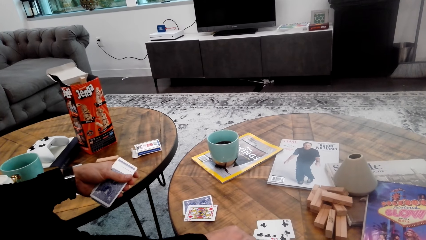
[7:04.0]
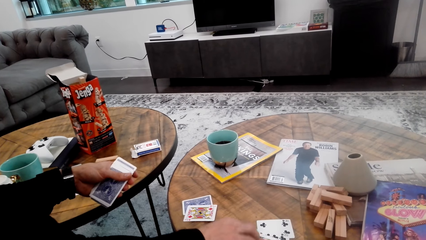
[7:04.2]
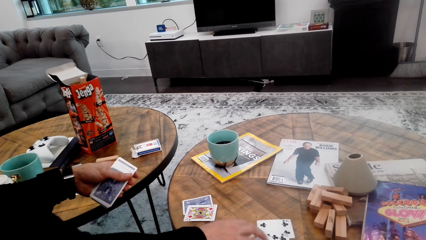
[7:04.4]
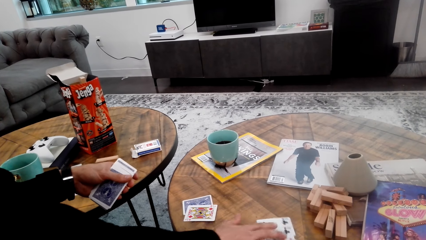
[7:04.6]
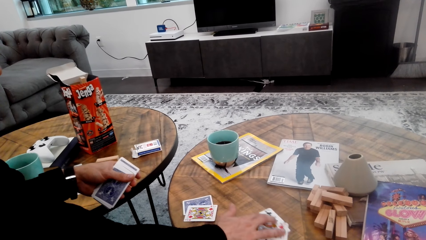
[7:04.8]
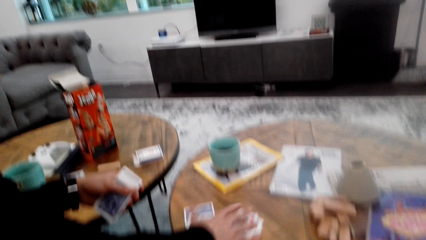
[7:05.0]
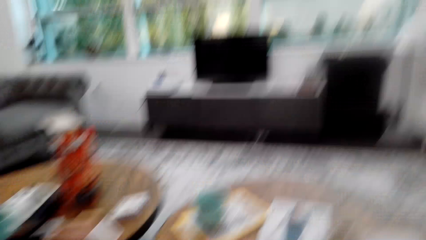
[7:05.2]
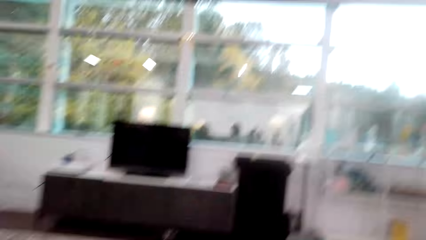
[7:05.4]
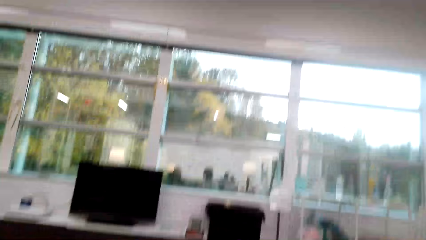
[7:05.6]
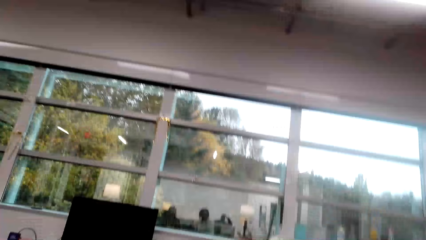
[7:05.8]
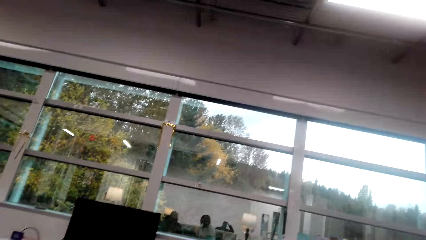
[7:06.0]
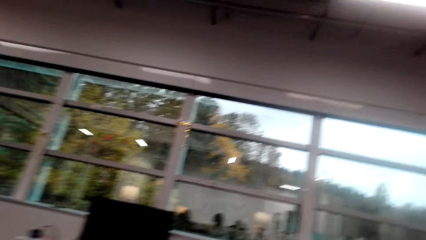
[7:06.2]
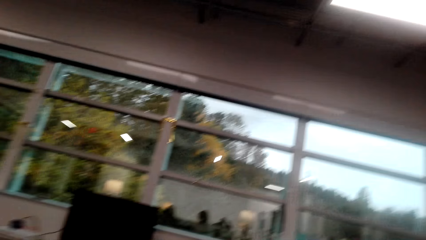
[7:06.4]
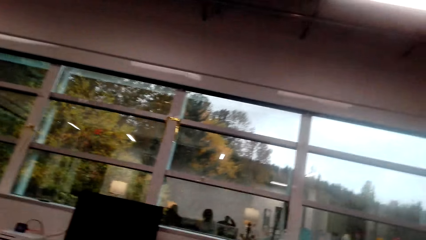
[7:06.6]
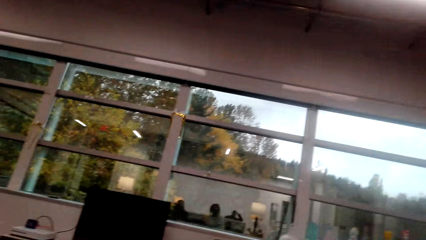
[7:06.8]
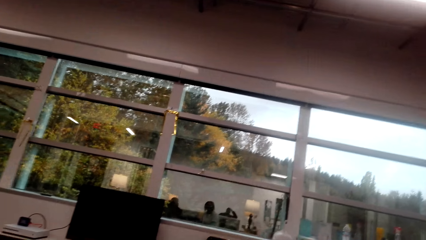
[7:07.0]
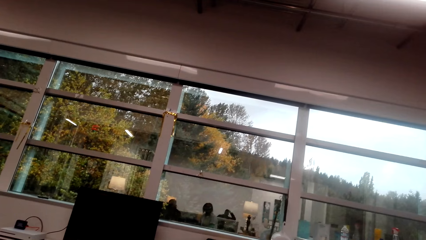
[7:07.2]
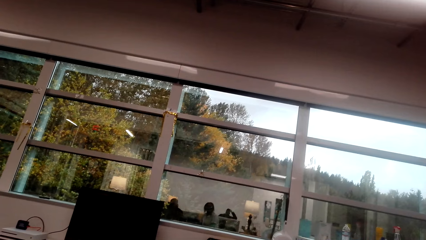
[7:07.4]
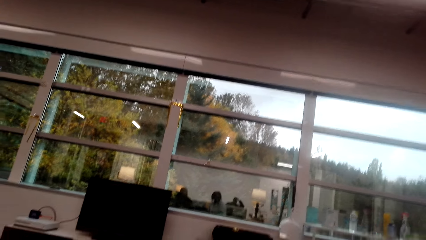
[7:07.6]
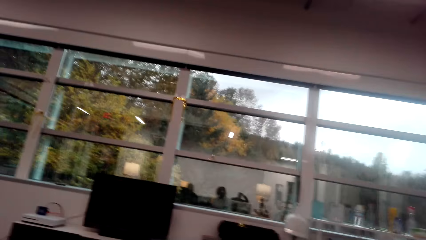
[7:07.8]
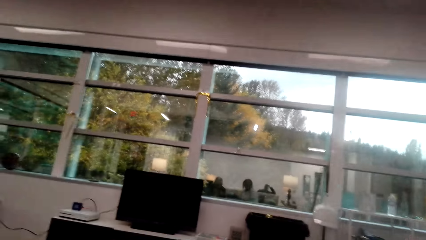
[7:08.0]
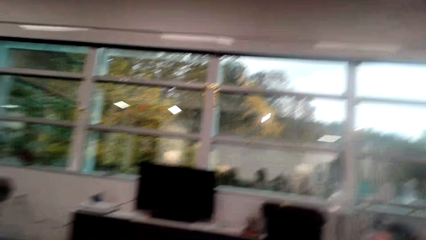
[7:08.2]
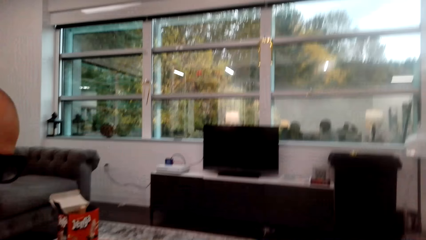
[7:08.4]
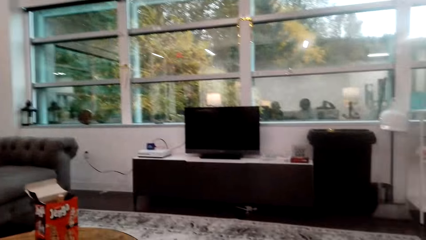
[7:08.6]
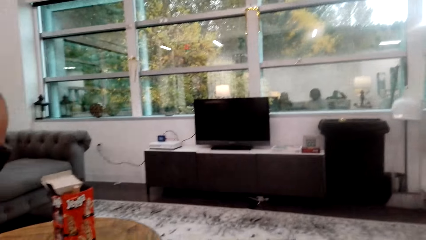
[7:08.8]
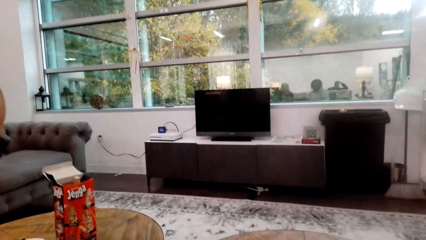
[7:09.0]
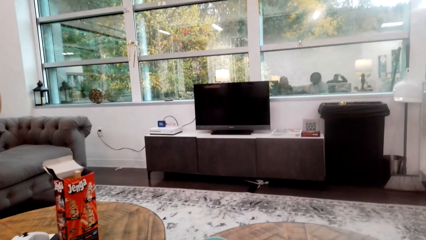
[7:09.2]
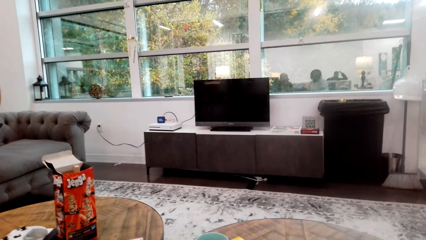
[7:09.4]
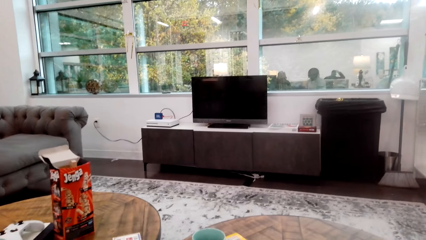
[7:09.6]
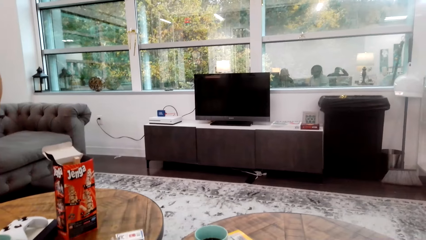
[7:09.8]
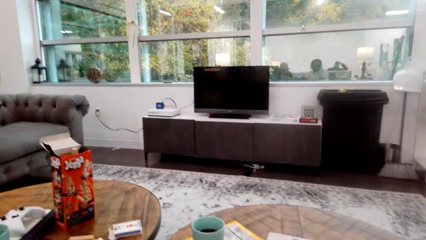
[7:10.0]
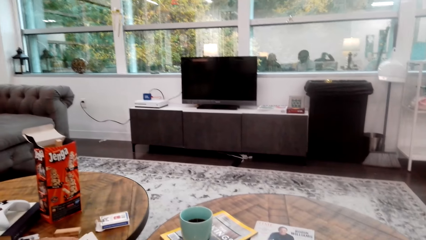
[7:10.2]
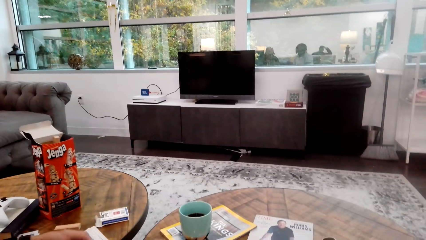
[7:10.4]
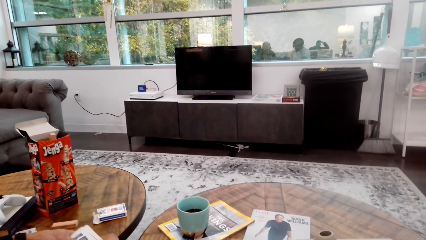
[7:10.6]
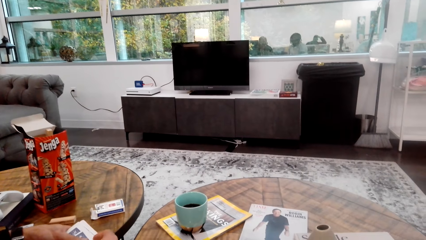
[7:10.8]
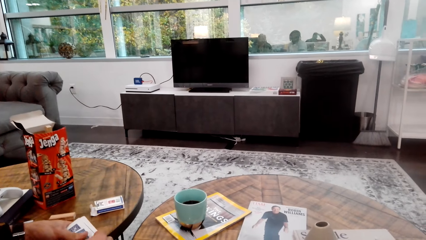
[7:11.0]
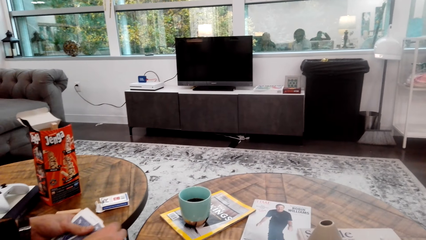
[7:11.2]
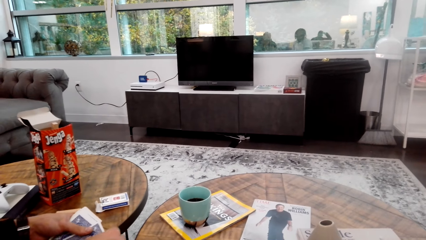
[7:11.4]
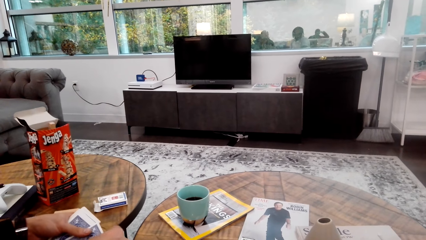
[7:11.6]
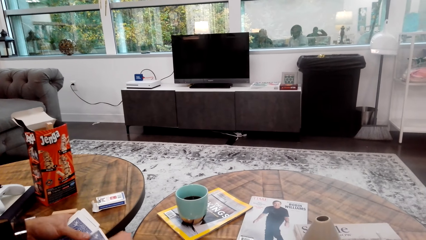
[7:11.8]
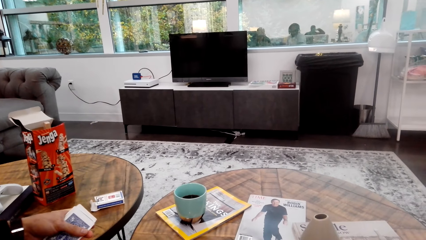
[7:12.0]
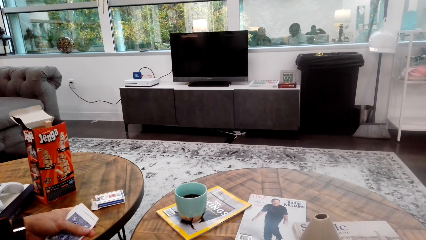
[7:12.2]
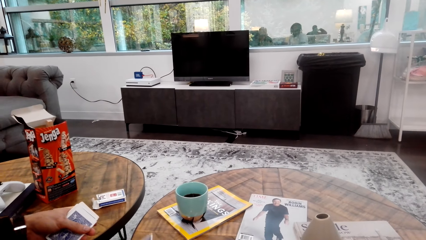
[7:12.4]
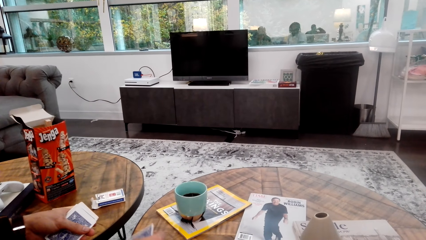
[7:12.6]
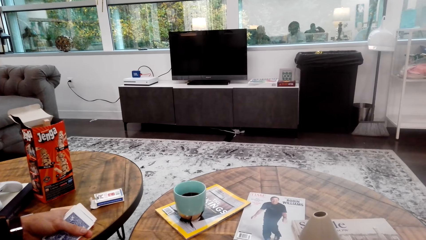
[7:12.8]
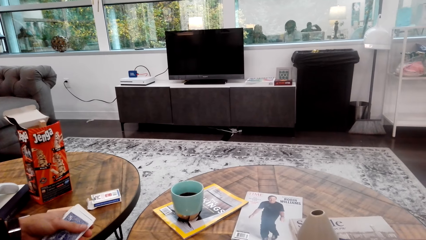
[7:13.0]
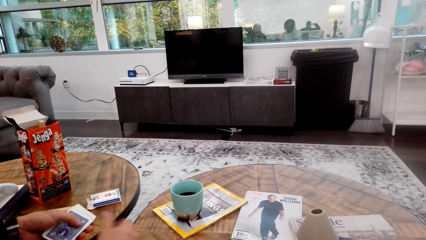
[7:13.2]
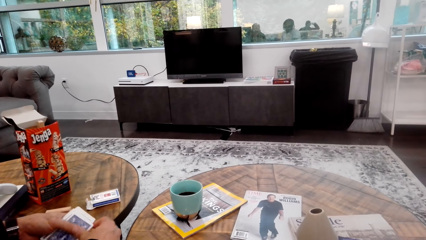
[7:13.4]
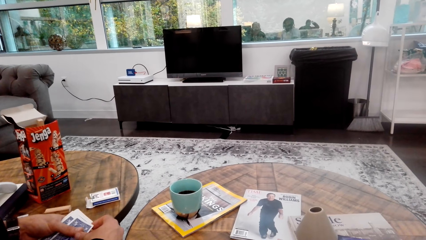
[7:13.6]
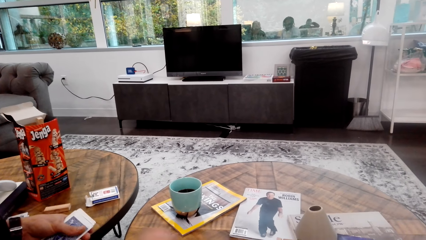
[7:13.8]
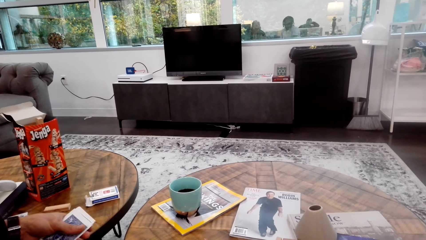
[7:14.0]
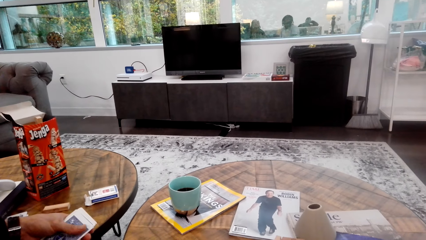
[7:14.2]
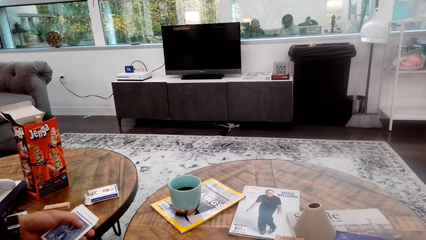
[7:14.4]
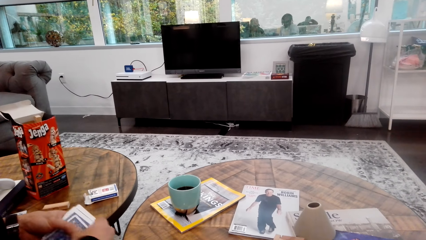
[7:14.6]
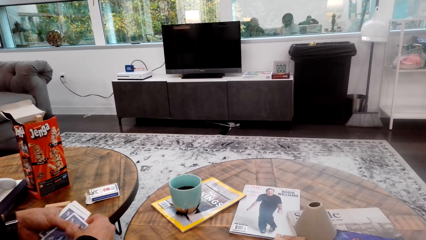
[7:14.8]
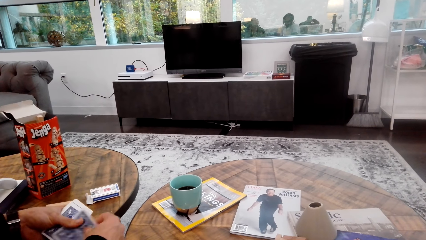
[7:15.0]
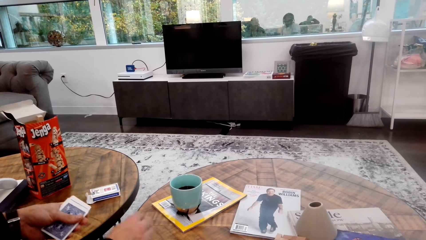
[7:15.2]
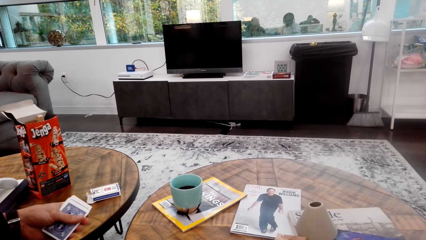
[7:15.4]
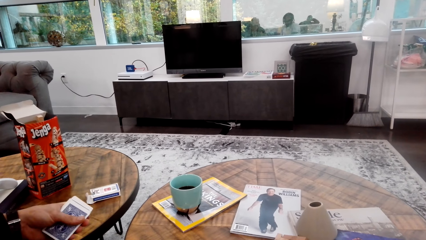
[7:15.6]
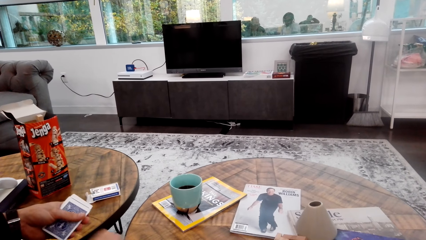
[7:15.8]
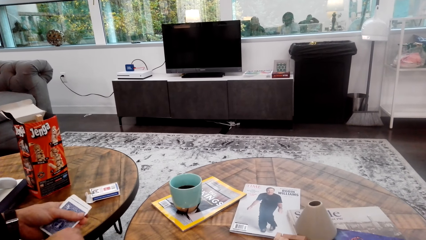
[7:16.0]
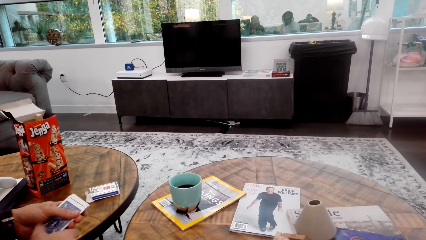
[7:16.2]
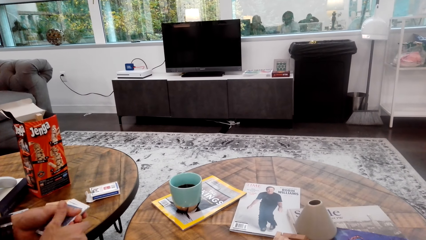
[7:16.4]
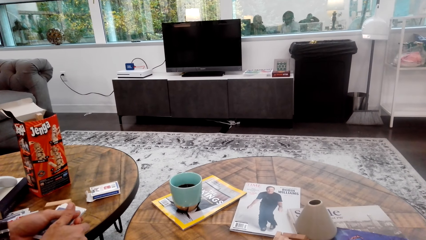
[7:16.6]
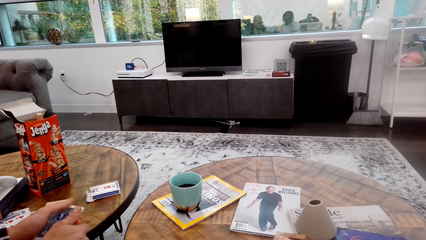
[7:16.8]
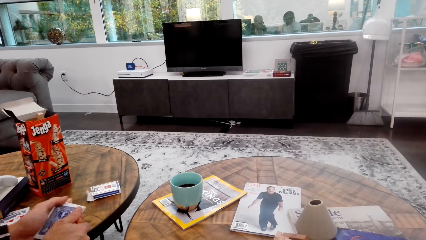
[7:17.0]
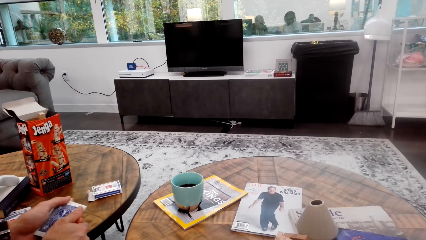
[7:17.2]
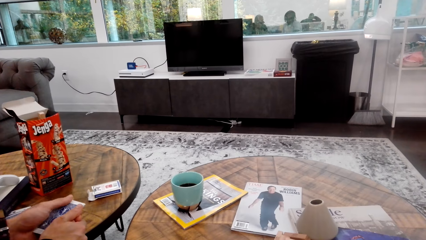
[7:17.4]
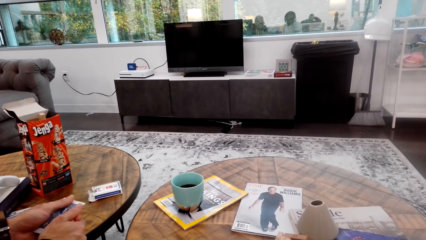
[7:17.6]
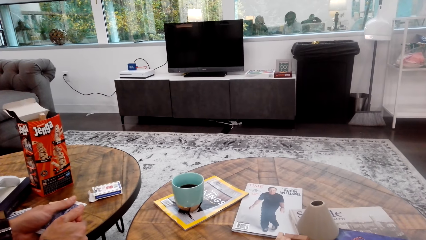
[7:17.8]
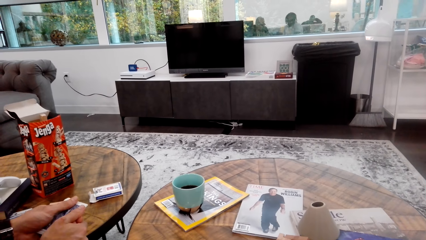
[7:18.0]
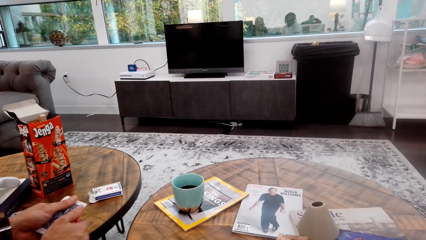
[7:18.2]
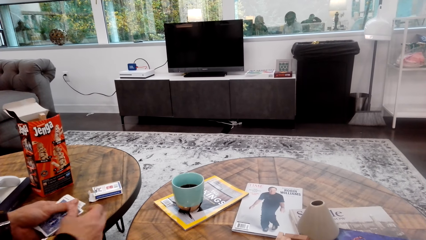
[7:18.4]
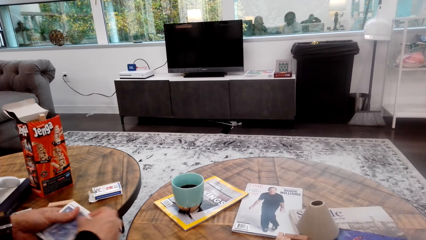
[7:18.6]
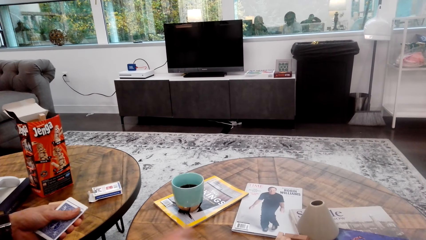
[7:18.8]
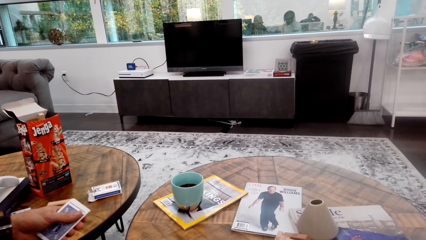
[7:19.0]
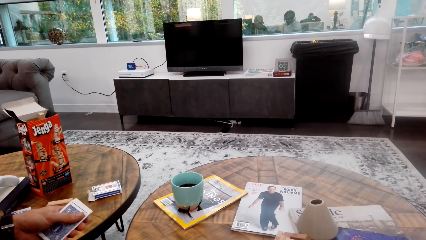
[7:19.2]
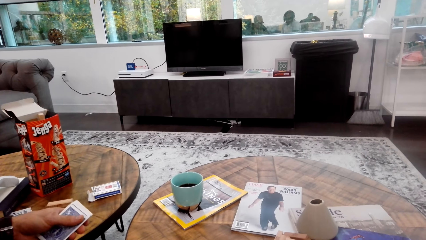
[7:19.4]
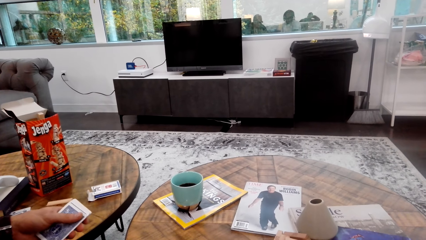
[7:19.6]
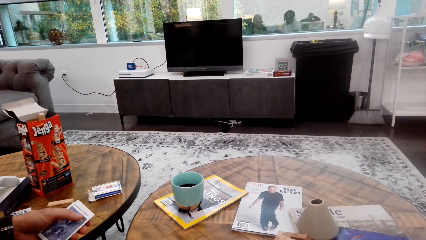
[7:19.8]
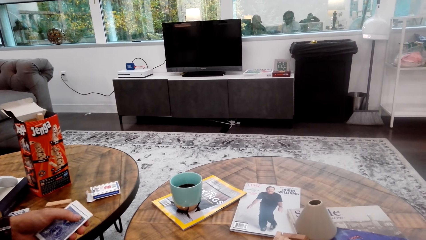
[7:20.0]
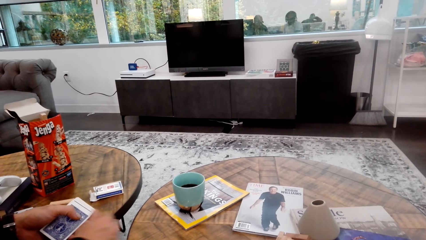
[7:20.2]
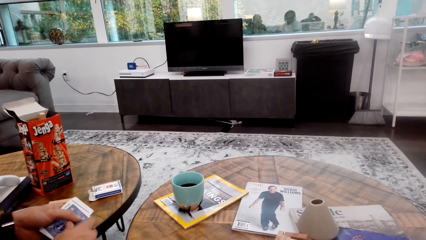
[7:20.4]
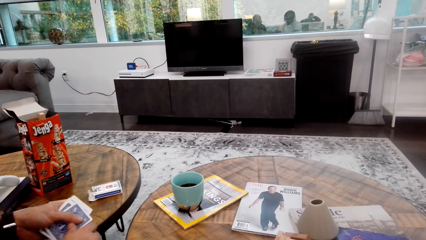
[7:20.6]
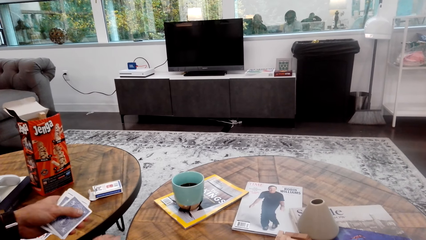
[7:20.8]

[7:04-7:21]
A man collects cards. The man holds the cards. The man places the cards on the table.
